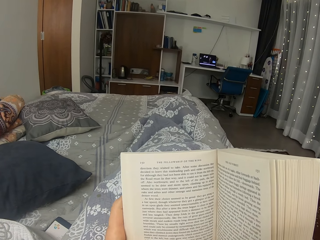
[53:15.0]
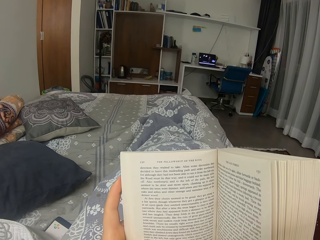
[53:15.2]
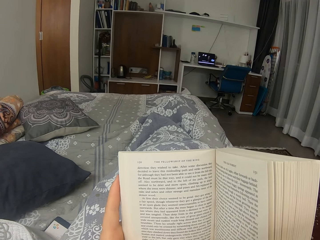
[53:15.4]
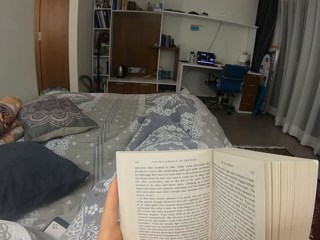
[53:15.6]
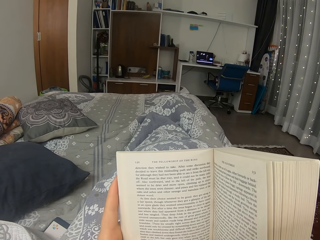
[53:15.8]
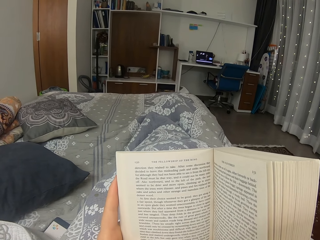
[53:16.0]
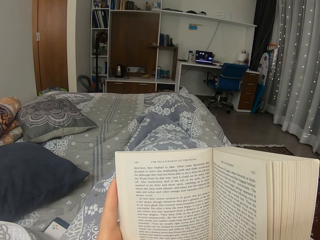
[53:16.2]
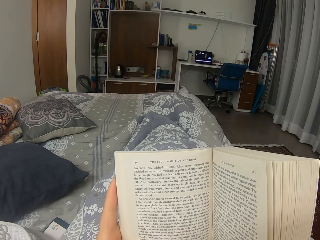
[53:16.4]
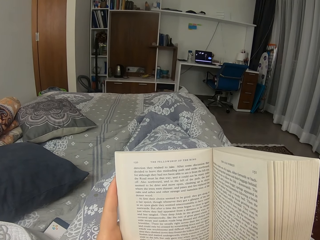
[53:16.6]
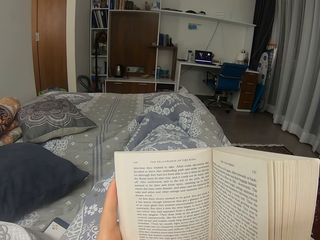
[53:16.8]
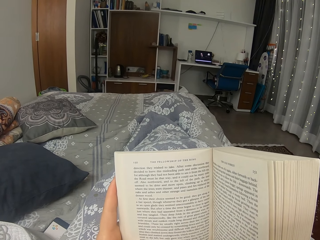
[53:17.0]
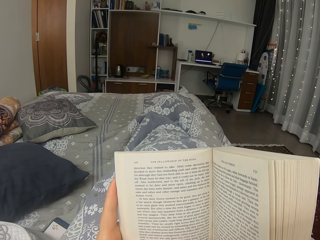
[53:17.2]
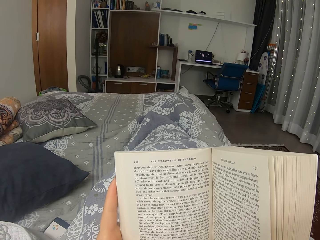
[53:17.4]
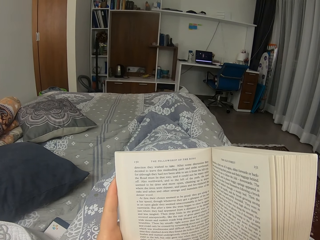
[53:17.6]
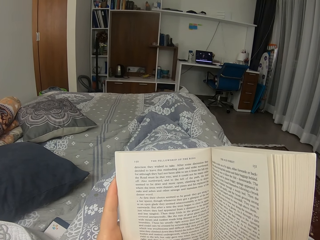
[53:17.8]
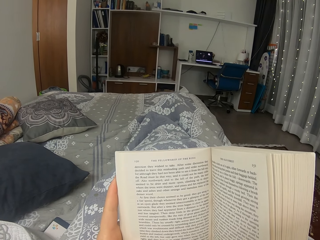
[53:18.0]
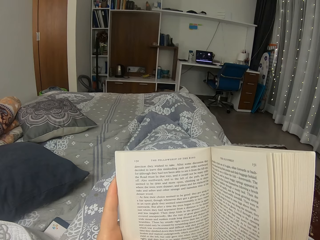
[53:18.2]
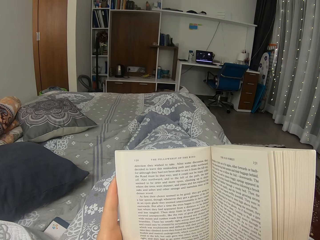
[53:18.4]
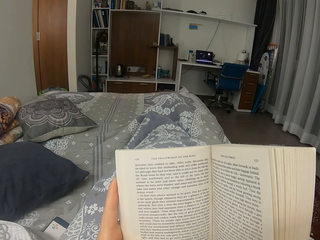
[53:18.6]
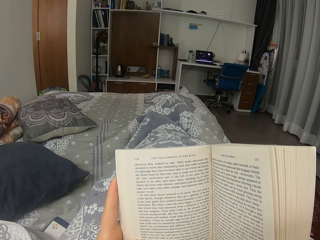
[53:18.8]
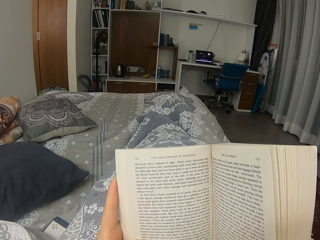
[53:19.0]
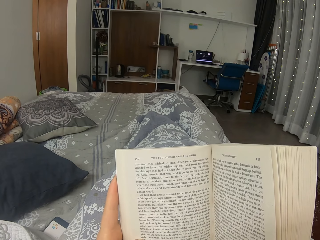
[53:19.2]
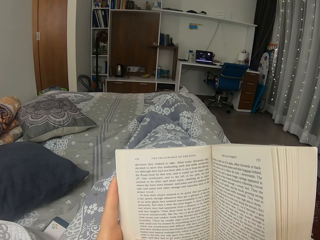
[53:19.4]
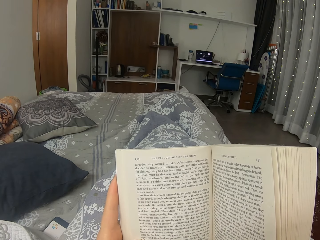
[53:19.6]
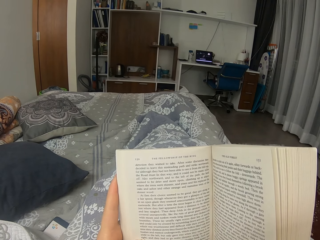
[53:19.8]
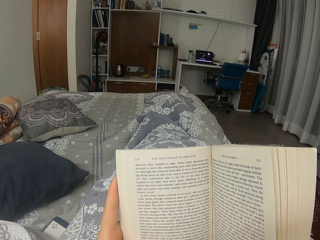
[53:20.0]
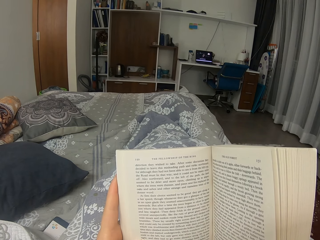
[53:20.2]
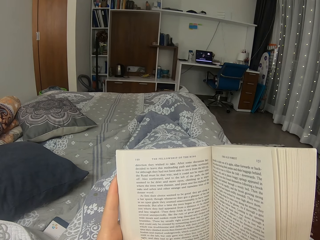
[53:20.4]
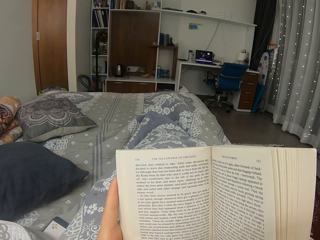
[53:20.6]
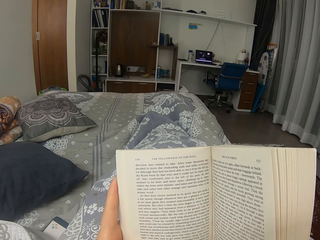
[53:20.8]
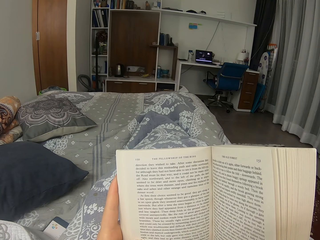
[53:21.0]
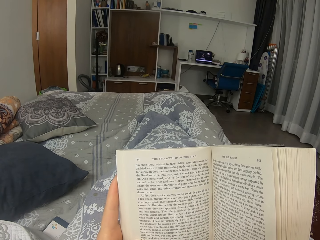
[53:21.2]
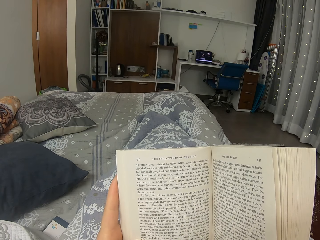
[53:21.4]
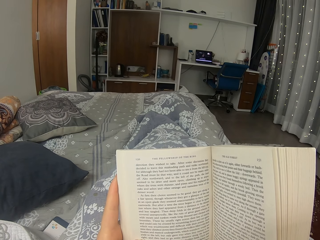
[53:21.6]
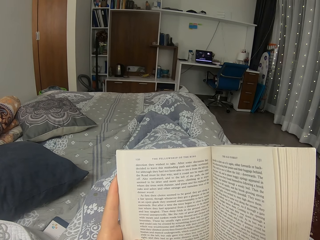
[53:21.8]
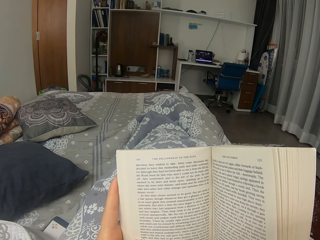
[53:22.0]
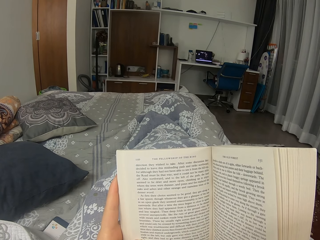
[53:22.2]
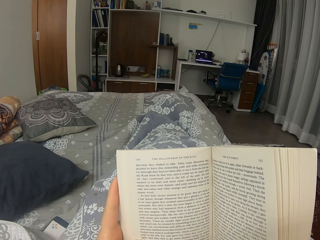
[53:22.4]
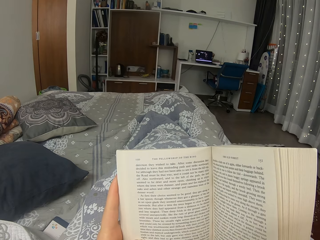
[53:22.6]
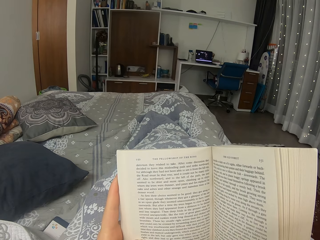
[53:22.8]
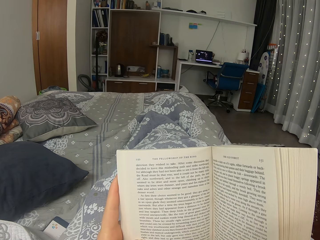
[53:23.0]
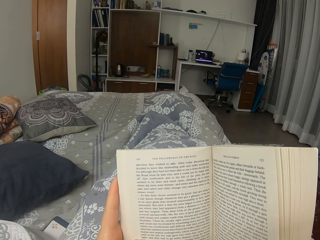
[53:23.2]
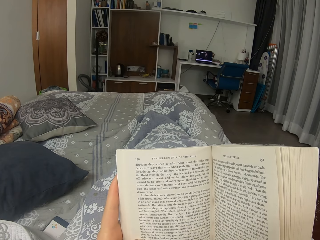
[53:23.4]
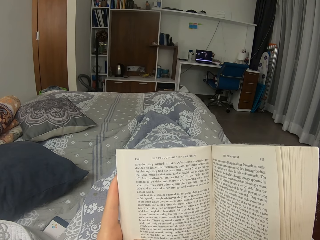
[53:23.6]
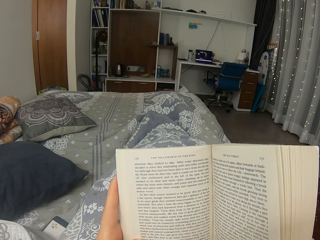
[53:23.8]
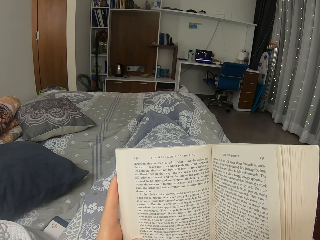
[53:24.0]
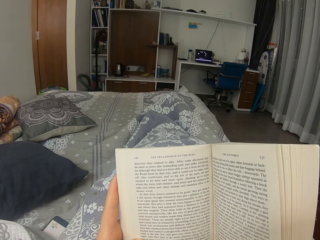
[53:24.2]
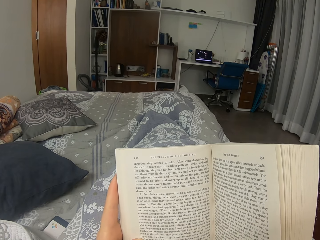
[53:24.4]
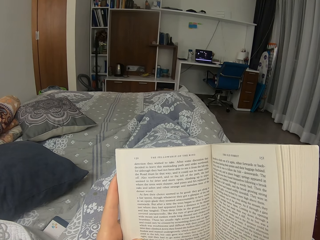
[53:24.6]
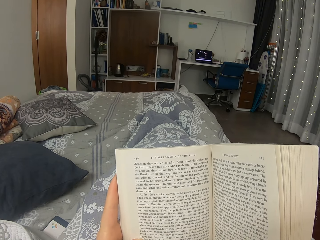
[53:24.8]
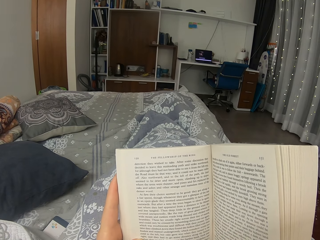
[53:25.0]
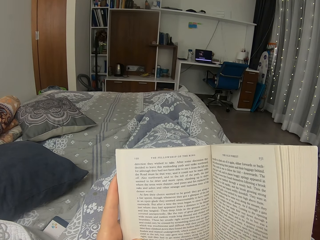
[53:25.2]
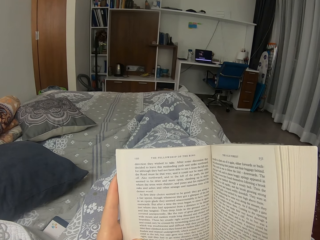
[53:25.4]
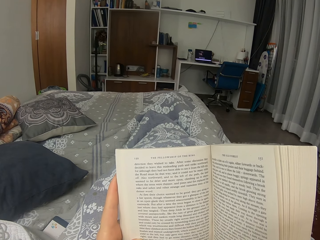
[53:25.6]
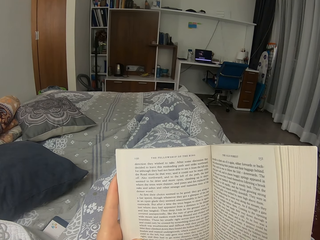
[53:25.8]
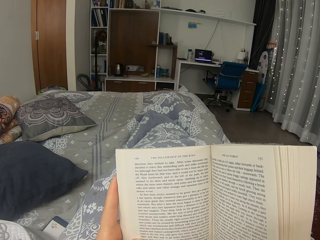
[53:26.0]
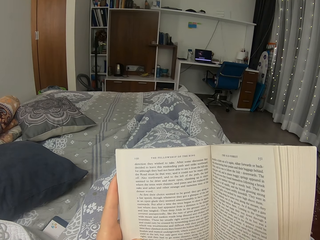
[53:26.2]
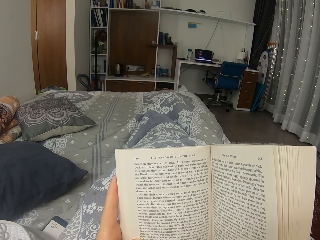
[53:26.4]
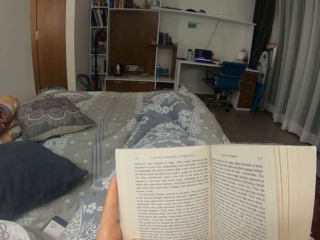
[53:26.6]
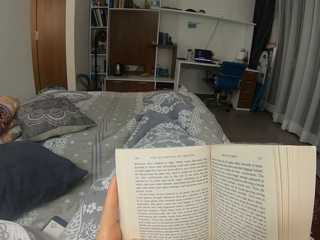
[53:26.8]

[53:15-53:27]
The camera wearer reads a book.

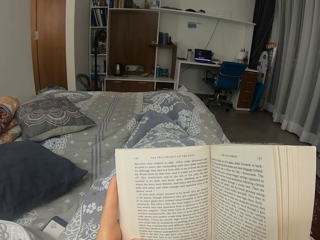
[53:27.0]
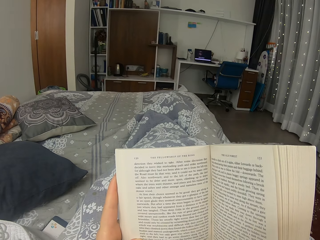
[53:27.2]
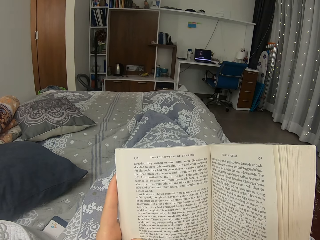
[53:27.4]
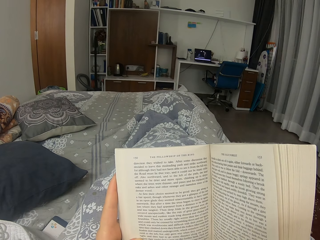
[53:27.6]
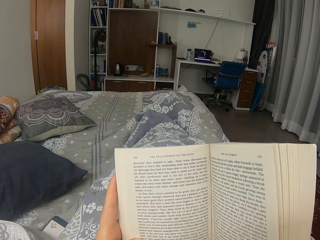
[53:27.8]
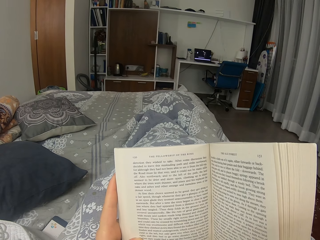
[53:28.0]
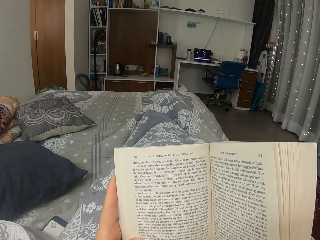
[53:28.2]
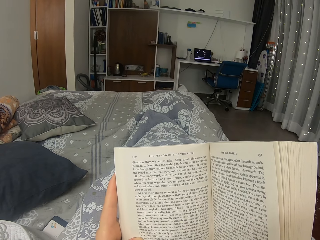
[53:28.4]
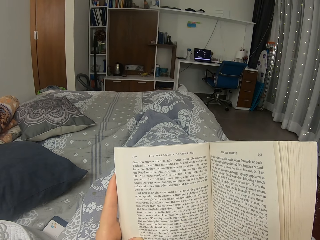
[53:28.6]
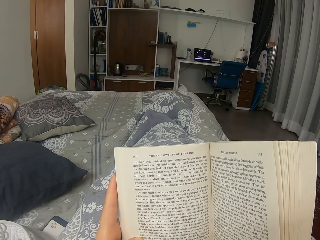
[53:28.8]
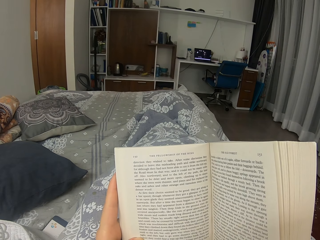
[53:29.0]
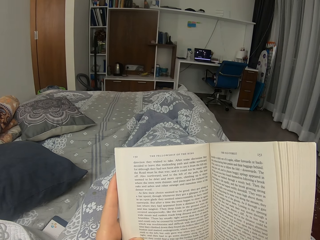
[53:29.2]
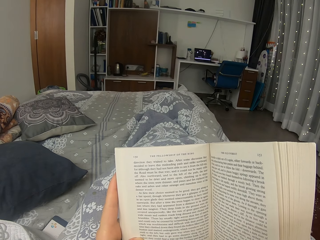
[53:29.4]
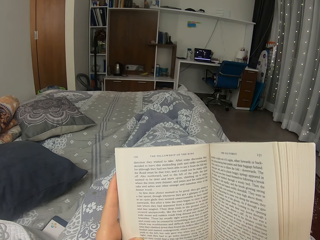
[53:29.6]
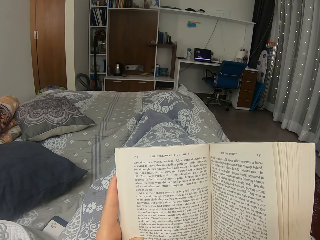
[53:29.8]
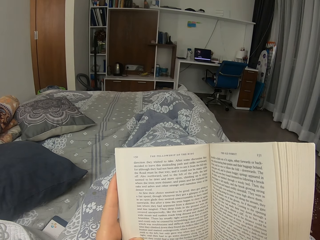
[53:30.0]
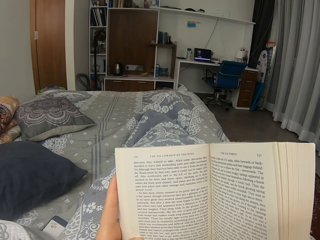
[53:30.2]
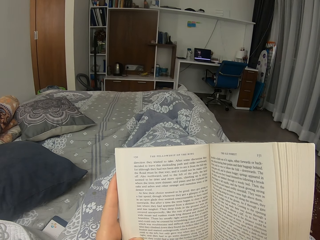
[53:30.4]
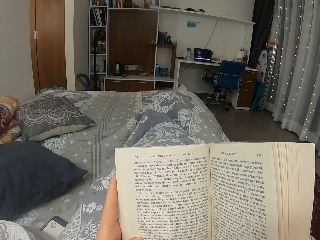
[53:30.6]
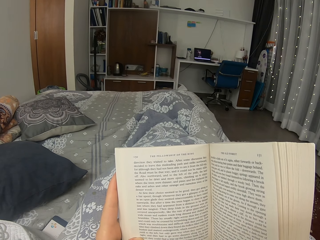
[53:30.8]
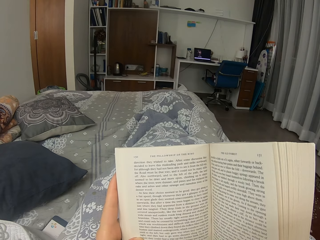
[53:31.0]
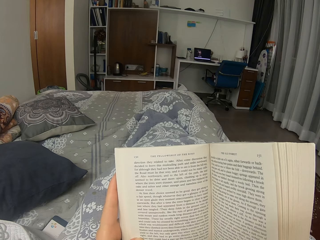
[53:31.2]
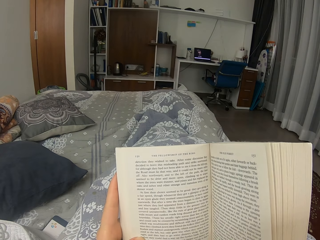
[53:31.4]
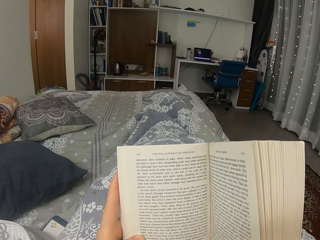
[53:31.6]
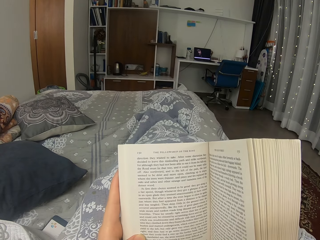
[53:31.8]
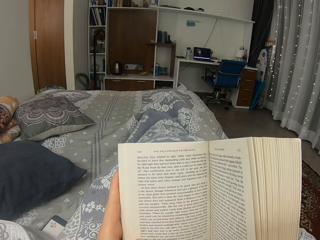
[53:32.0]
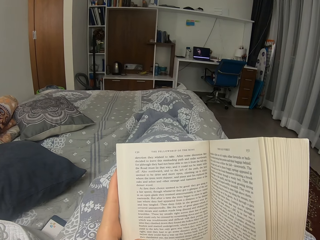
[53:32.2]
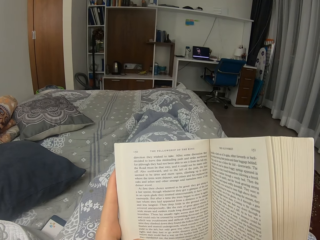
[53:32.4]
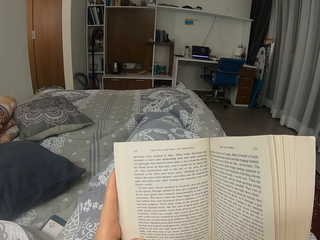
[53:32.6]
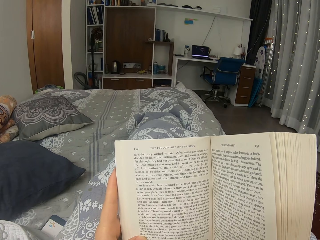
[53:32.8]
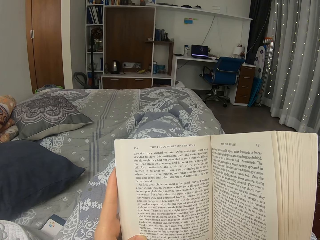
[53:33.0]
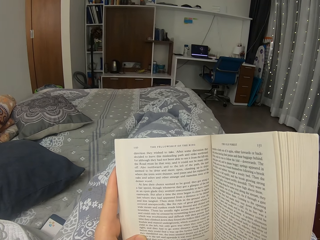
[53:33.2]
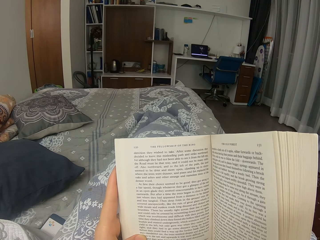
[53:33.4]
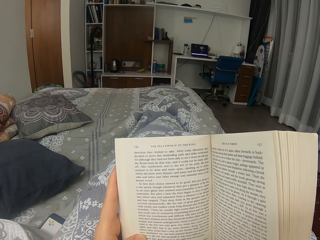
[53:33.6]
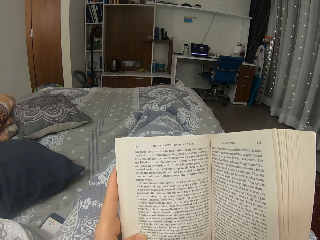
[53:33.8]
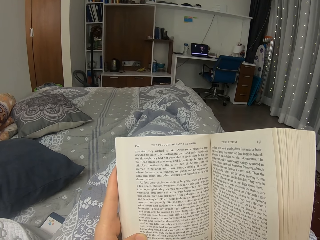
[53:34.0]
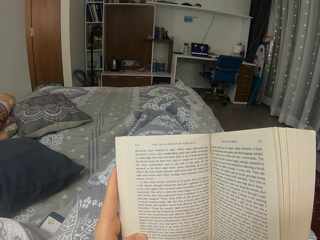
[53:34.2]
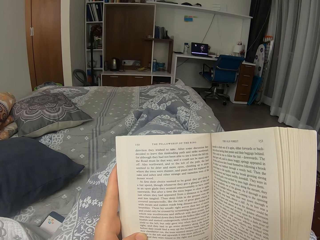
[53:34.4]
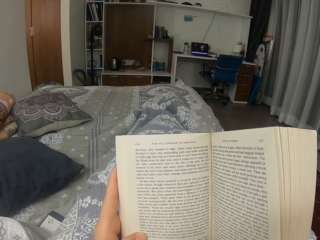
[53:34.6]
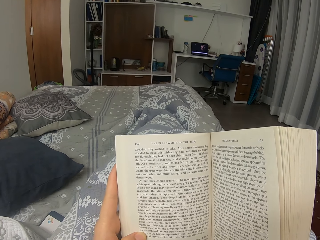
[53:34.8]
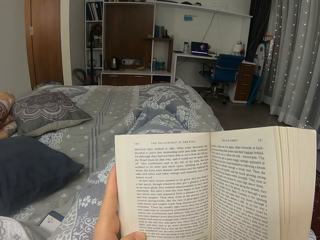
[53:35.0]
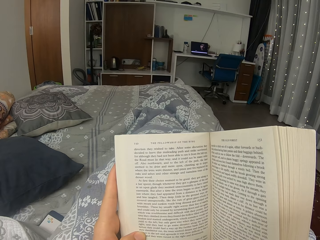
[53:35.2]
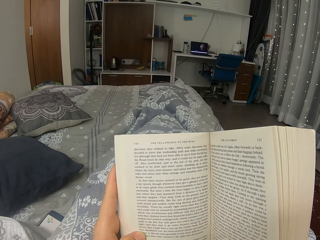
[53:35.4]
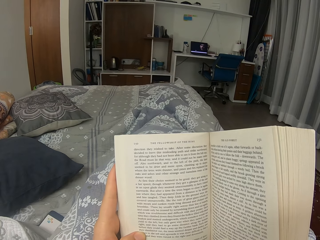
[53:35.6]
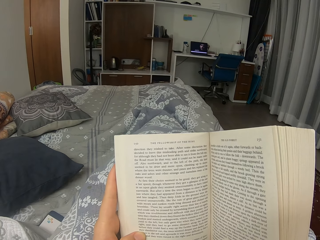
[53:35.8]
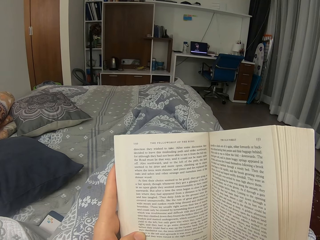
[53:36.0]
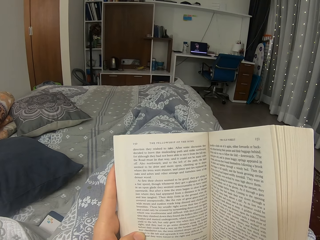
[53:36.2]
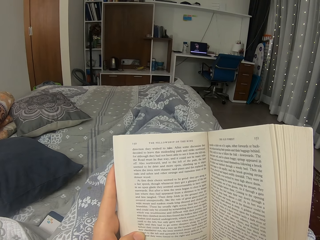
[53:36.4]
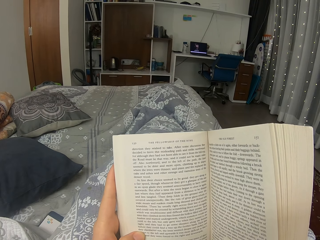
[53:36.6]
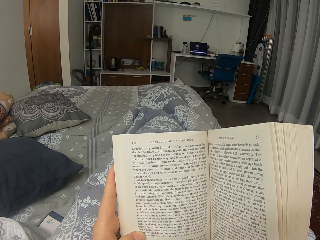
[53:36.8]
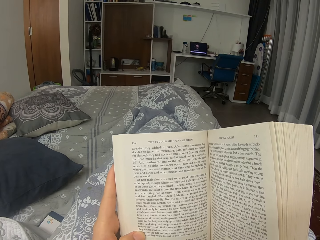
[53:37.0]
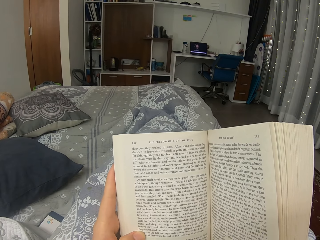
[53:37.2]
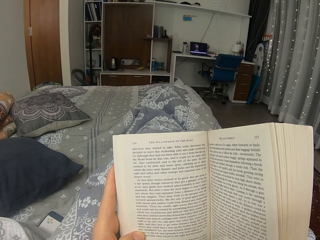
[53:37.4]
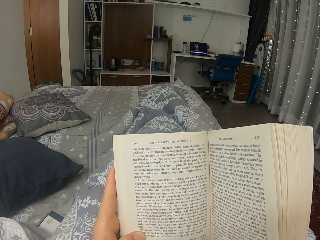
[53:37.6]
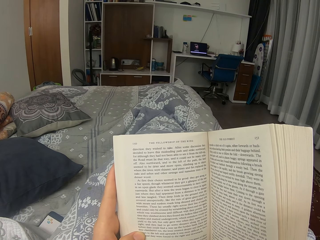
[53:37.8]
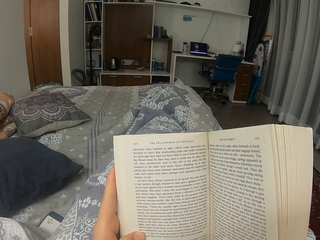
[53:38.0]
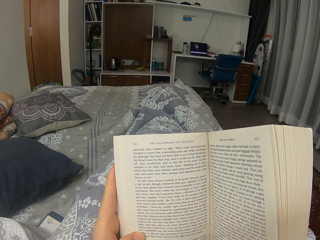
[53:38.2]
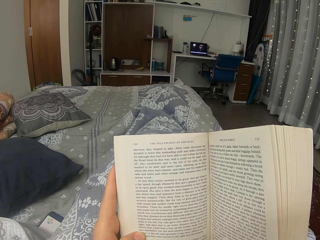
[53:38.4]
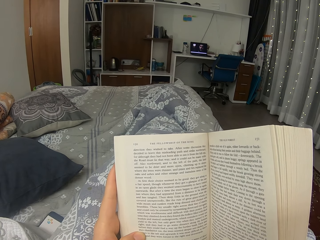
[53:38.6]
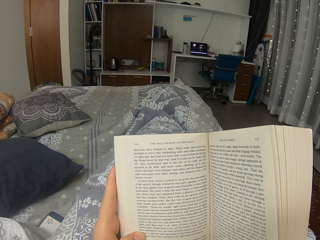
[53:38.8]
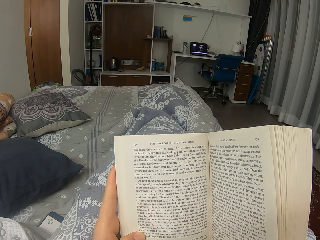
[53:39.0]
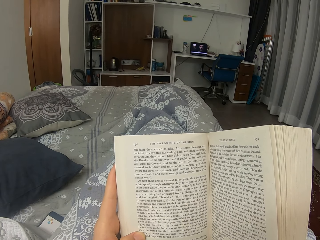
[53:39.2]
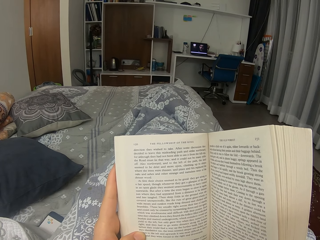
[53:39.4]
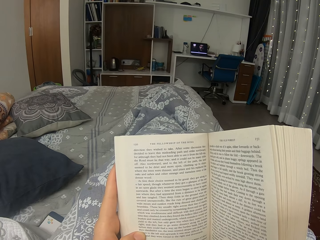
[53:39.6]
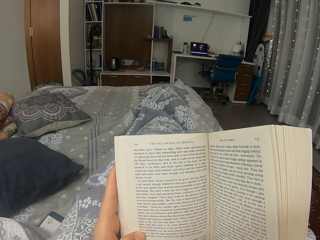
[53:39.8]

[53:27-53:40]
The camera wearer moves the book. They read the book.
